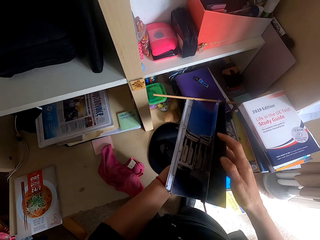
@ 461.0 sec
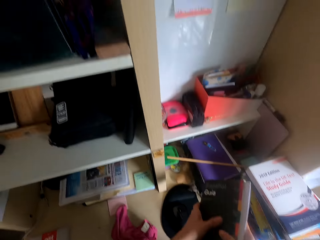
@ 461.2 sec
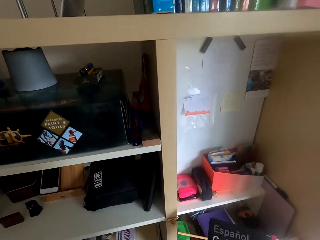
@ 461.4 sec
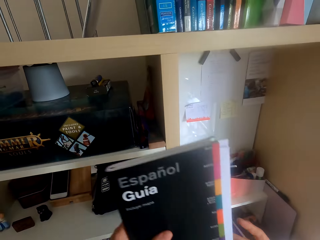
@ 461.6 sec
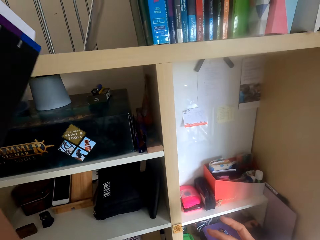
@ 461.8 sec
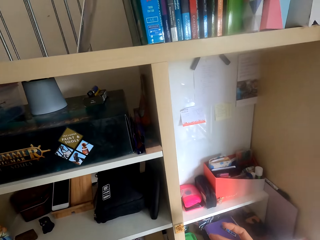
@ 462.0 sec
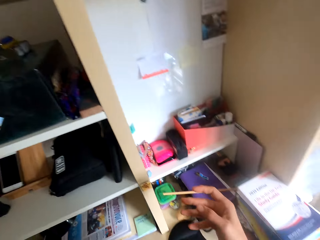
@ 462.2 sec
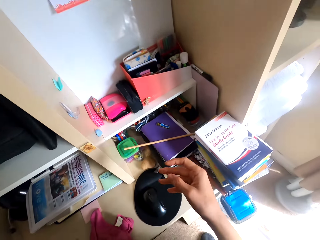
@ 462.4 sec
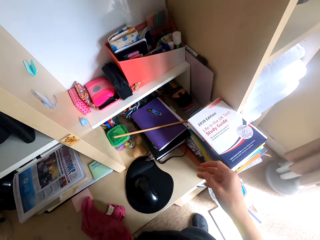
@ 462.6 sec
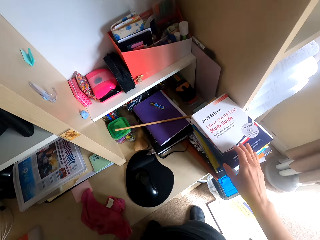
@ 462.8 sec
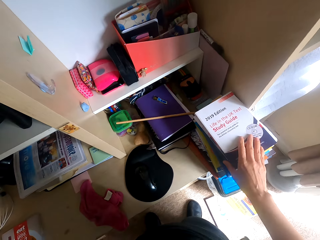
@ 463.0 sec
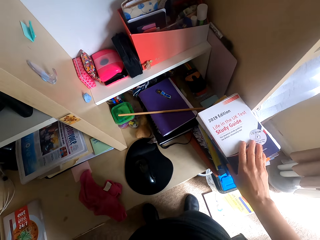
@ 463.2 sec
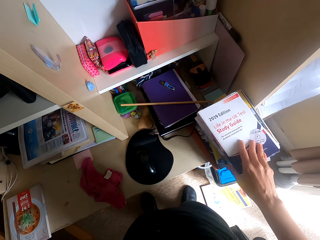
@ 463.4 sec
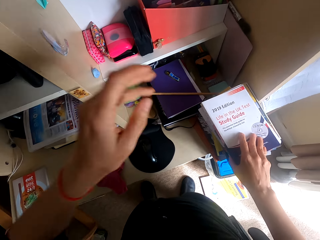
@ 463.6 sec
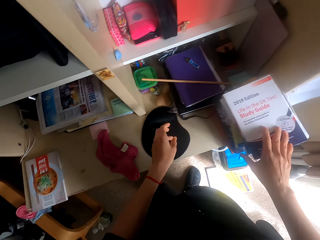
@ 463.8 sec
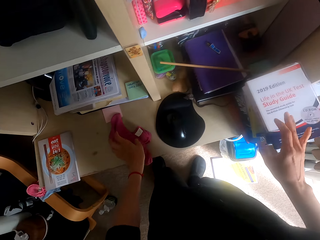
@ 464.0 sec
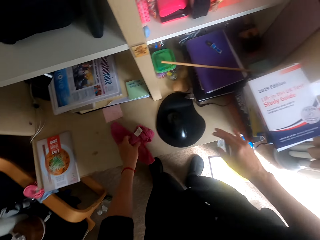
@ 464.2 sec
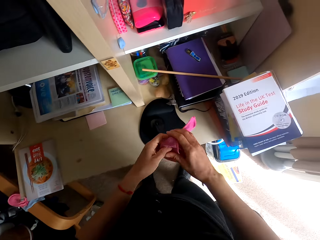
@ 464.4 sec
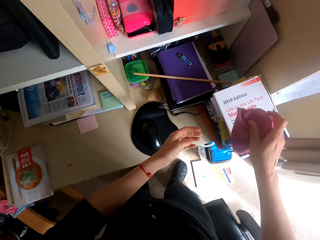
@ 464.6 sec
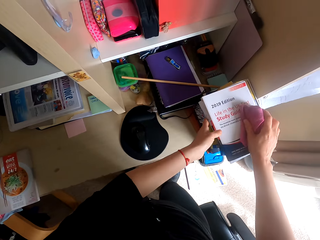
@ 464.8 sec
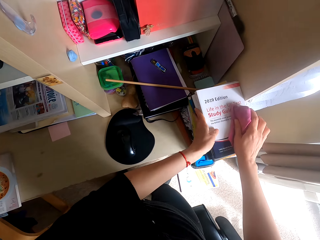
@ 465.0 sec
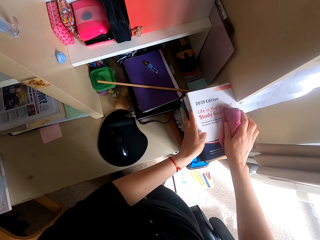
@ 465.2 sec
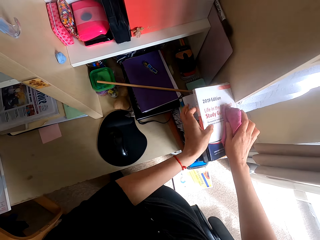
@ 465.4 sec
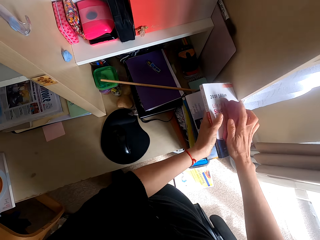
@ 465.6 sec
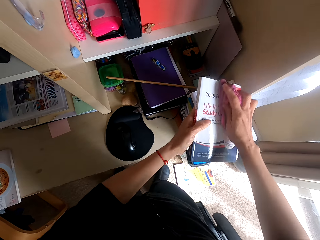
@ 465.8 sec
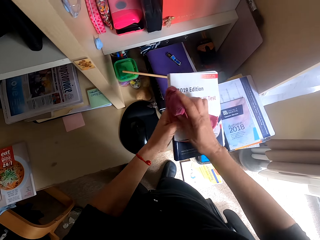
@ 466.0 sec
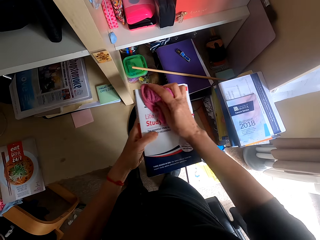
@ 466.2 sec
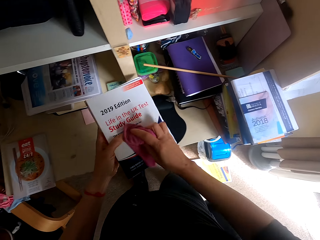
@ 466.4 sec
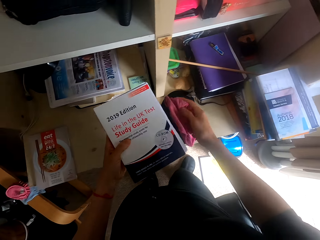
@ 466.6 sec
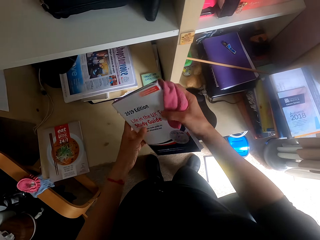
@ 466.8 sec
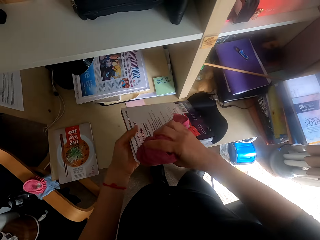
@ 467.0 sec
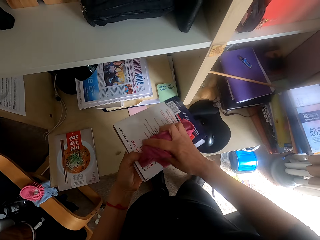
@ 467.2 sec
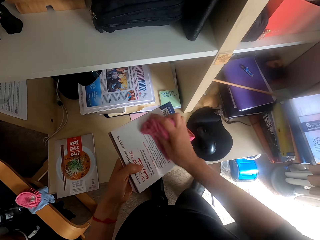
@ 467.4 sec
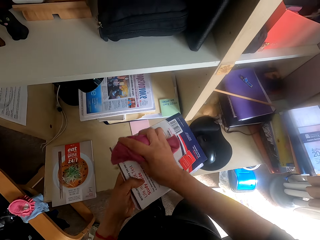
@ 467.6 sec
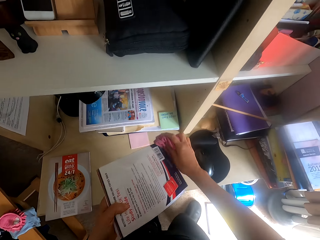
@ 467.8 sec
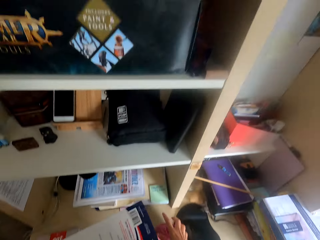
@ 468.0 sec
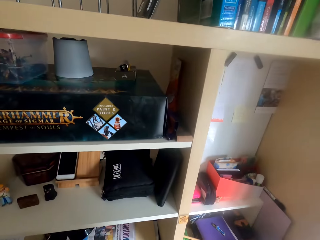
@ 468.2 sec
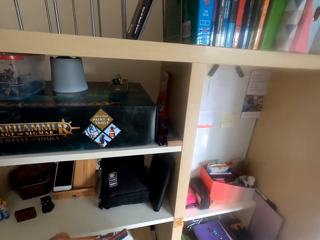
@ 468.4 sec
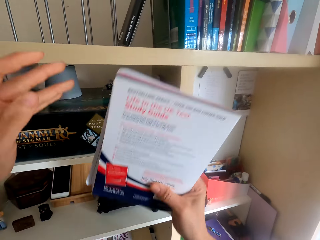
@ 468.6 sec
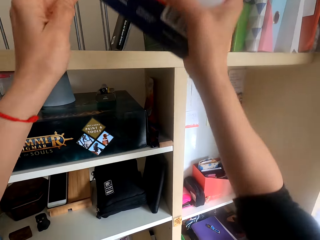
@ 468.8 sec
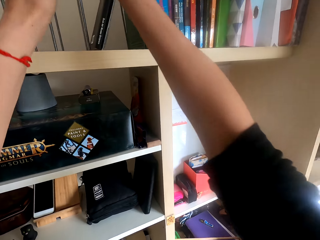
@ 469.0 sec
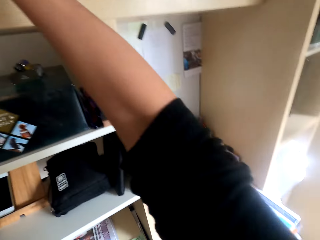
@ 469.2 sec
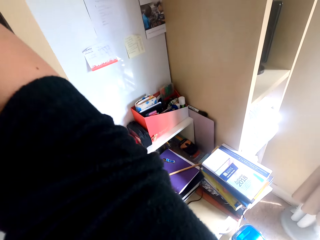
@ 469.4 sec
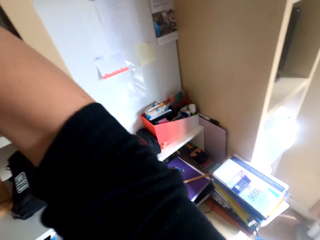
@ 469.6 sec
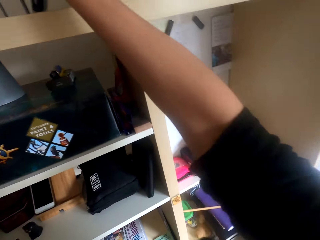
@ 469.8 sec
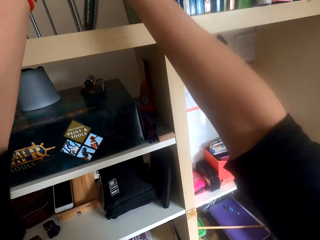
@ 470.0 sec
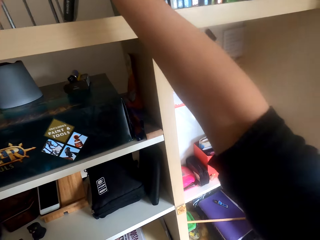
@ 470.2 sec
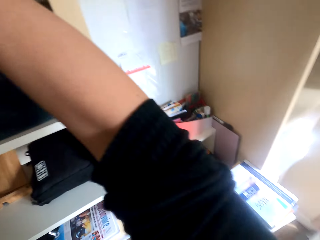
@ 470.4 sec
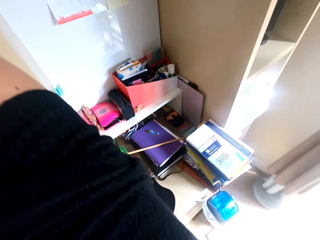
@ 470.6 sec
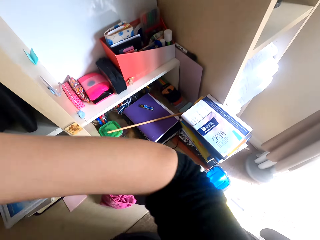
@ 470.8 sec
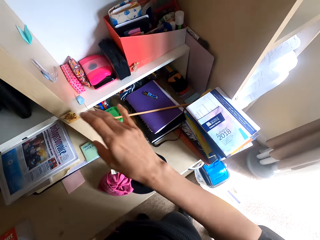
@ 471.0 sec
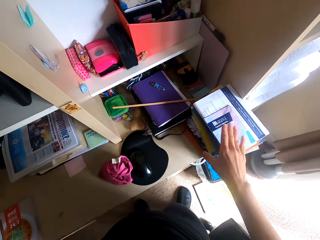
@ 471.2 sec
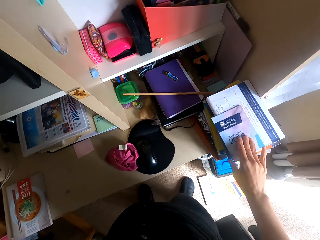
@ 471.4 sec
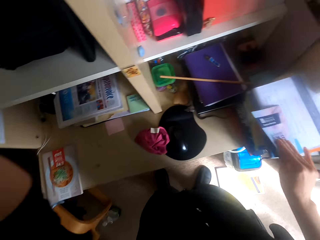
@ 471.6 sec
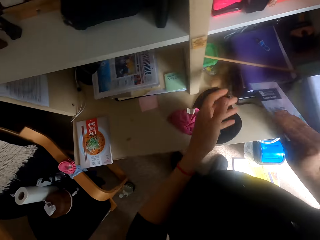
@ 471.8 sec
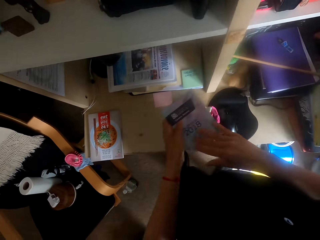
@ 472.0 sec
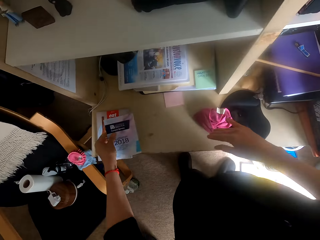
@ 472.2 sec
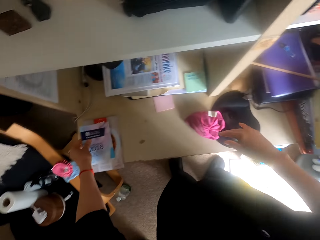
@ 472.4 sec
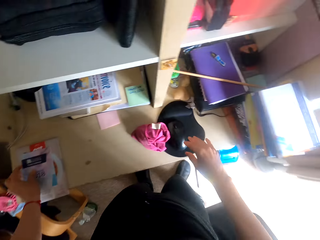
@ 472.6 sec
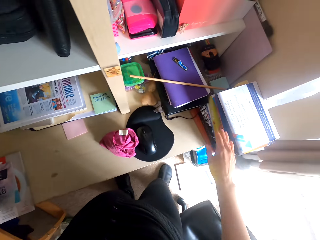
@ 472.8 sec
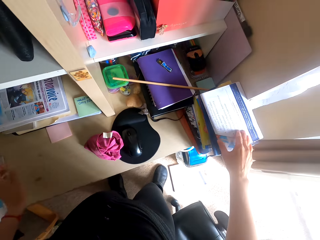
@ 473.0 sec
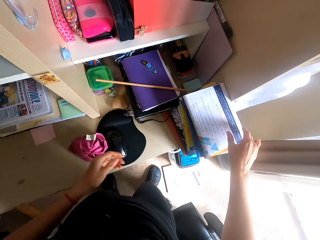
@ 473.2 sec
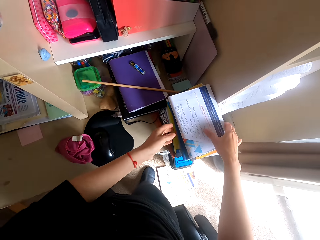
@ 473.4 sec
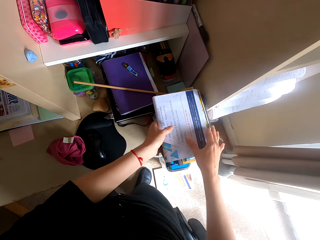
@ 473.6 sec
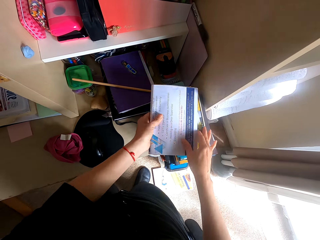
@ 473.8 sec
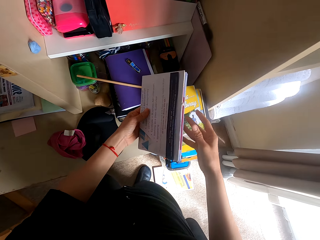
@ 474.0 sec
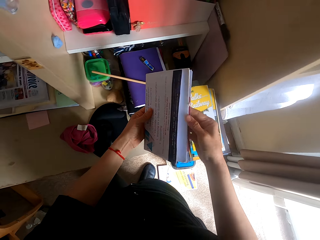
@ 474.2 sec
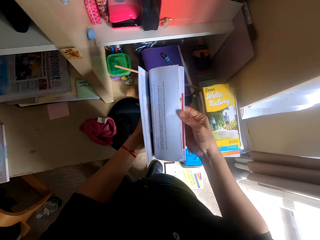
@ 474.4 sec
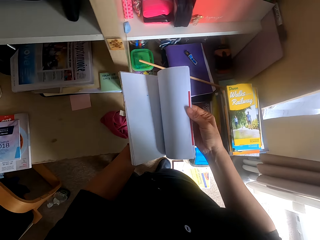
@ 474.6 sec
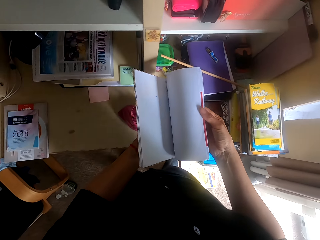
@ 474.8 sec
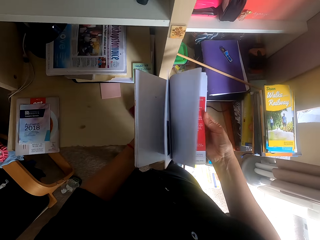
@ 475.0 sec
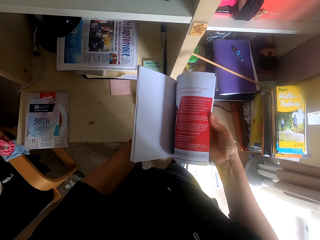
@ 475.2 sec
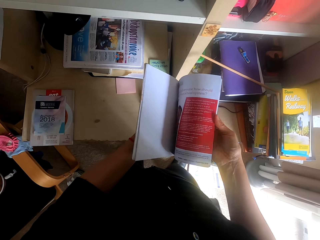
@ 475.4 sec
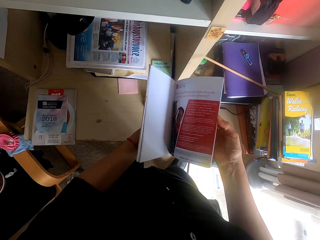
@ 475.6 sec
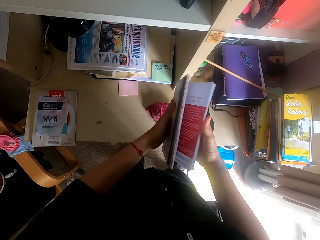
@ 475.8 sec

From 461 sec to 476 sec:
The camera wearer places the book on the shelf. They pull a book. They hold the book. They pick up the towel. They pick up the book. They wipe the book with the towel. They place the book on the shelf. They pick up a book or paper, pass the book to the left hand, and place the book on the other book. They pick up a book or papers. They flip the book.

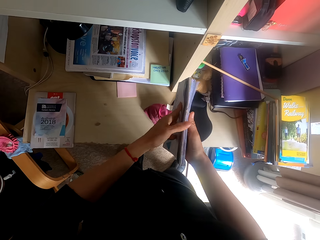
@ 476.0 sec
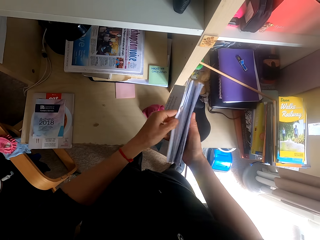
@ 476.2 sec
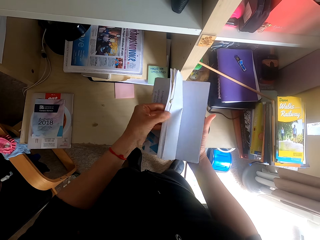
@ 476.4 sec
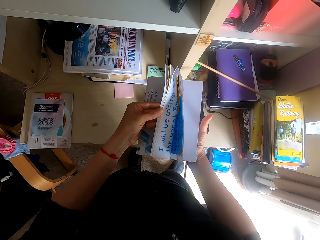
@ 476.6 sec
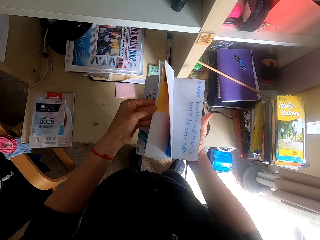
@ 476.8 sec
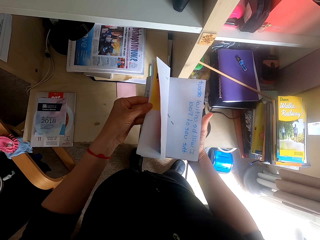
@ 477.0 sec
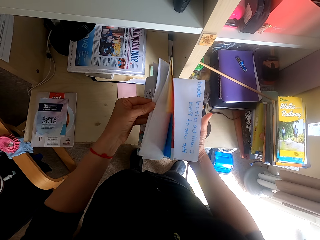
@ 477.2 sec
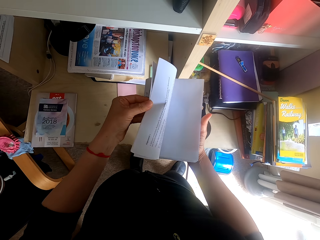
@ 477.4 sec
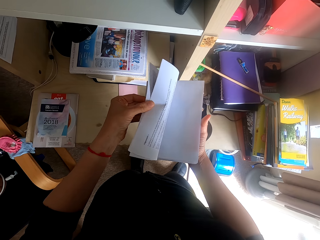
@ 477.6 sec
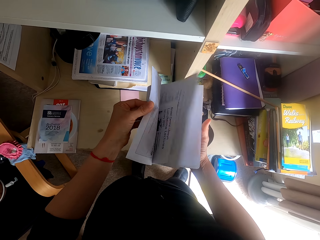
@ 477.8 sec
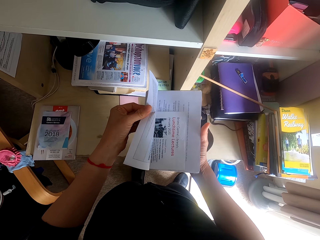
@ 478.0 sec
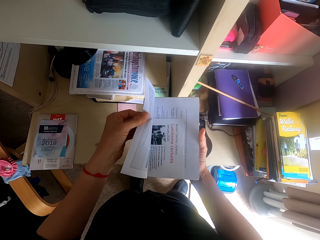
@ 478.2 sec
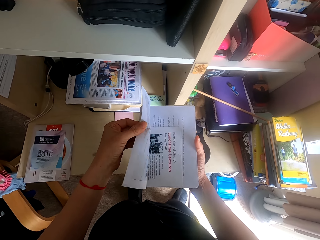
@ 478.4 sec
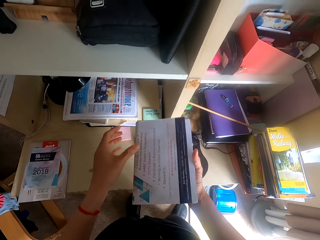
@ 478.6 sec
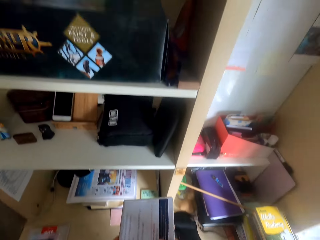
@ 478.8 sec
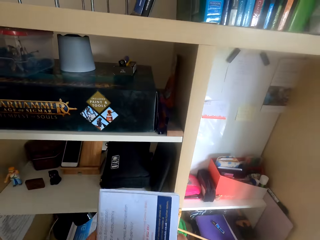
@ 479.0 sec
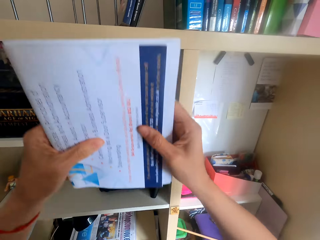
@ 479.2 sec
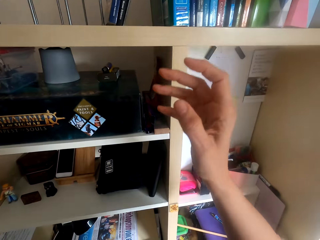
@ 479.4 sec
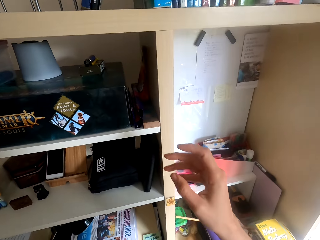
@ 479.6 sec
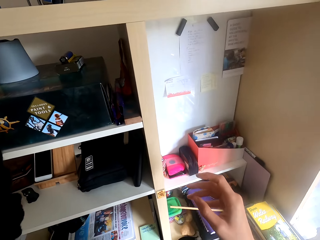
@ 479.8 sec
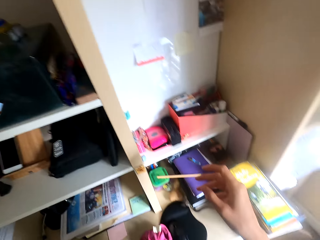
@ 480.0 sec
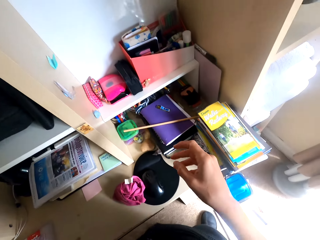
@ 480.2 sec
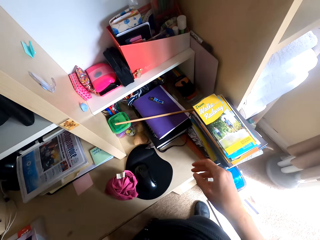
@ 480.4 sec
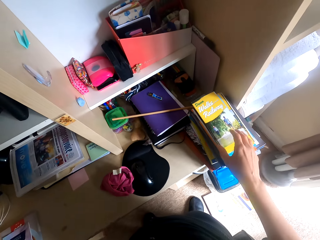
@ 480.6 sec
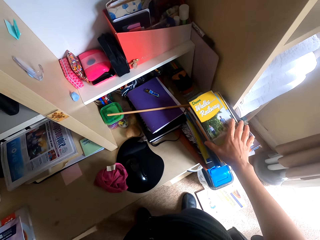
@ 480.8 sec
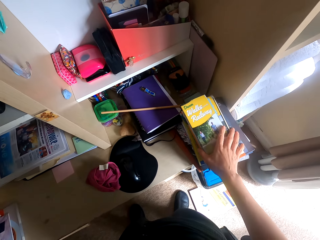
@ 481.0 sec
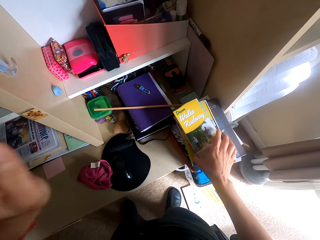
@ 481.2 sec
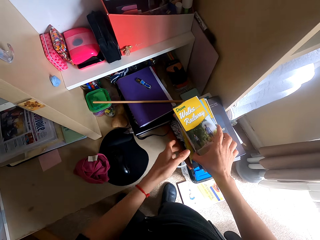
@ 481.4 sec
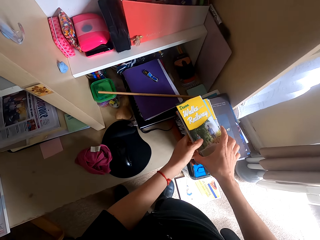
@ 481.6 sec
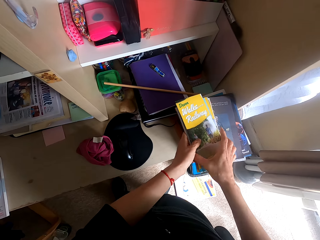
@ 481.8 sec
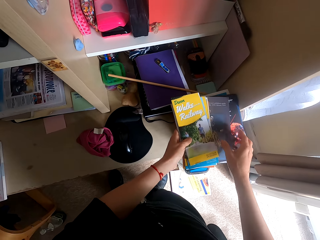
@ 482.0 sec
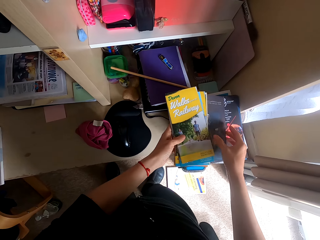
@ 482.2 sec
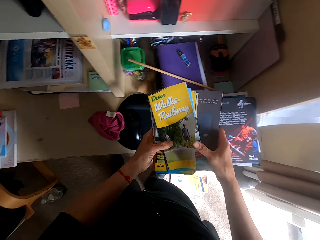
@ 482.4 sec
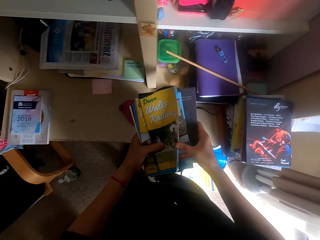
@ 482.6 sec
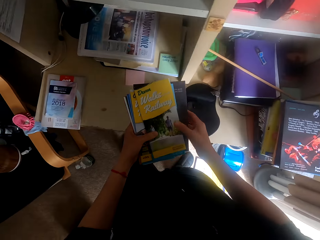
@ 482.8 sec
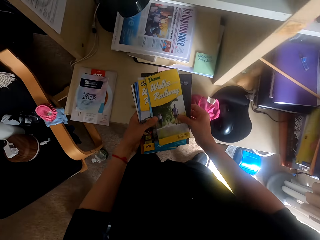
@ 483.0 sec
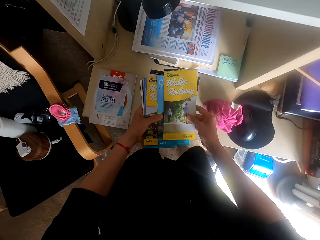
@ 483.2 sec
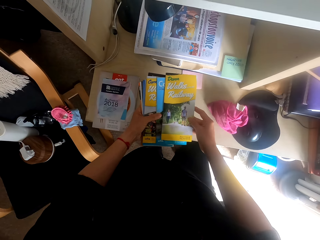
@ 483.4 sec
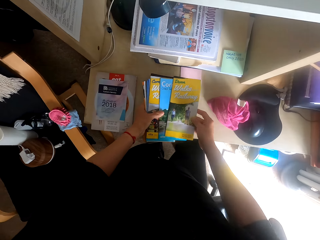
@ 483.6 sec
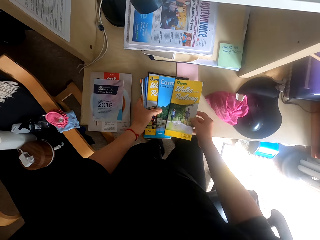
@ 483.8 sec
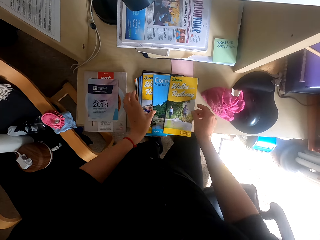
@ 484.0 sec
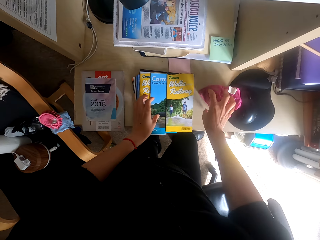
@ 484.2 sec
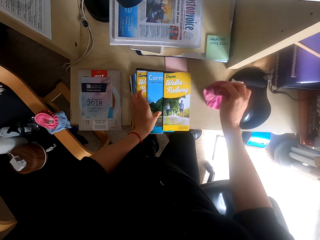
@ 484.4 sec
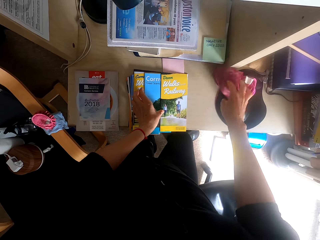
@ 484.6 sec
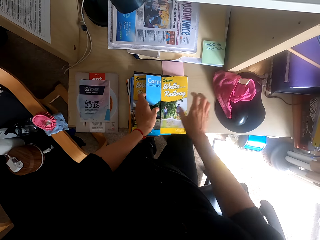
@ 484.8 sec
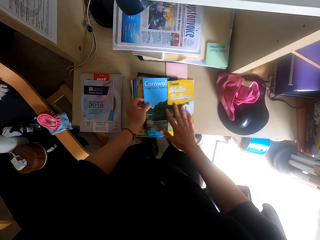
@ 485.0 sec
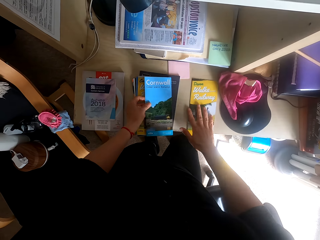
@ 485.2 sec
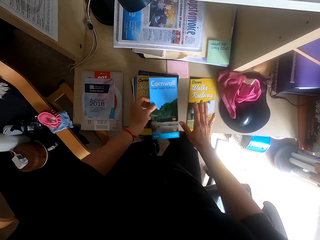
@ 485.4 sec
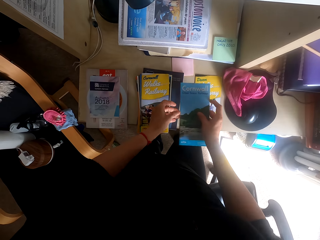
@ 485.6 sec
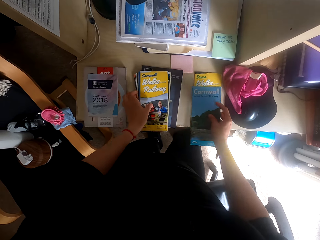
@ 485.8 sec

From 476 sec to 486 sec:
The camera wearer places the book on the shelf. They pick up books or brochures. They place the books on the table. They check the brochures. They move the towel. They push a book. They sample the brochures. They pass a book to the right hand.
